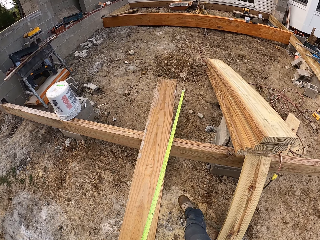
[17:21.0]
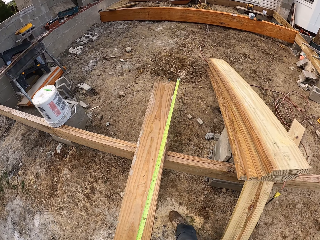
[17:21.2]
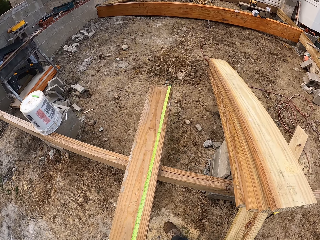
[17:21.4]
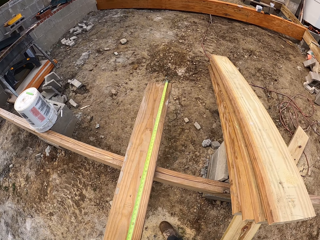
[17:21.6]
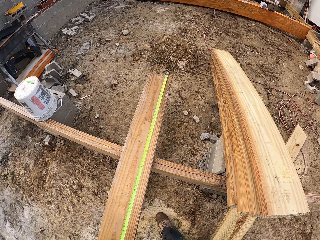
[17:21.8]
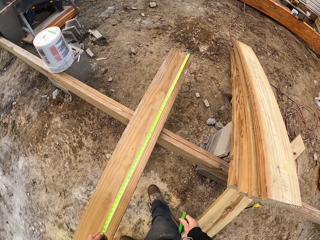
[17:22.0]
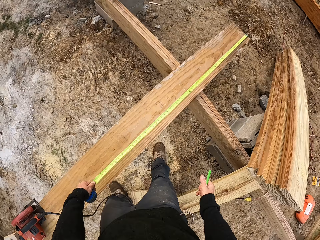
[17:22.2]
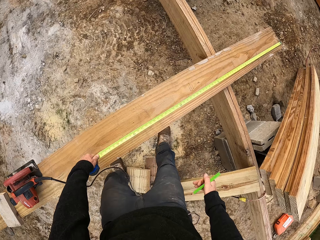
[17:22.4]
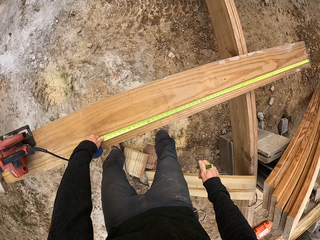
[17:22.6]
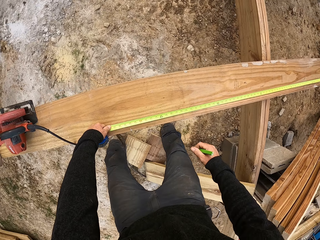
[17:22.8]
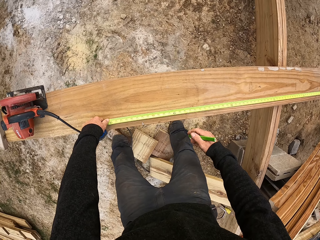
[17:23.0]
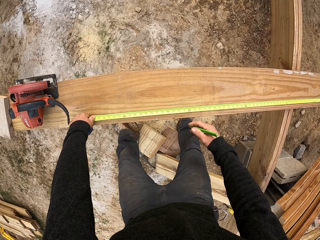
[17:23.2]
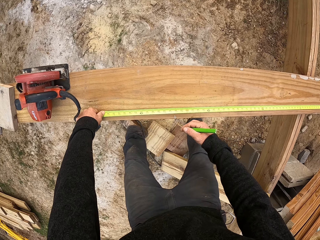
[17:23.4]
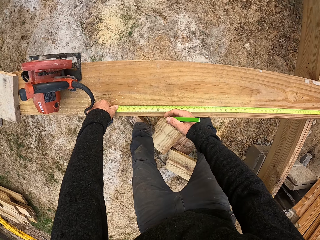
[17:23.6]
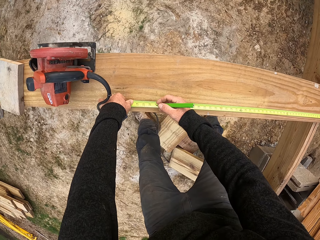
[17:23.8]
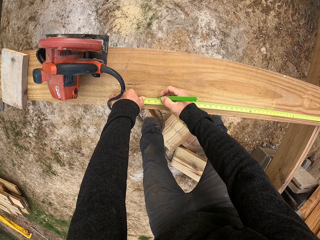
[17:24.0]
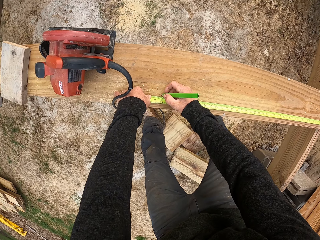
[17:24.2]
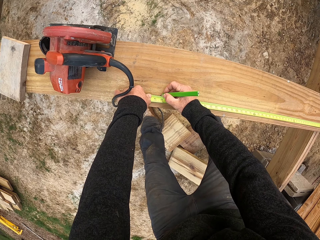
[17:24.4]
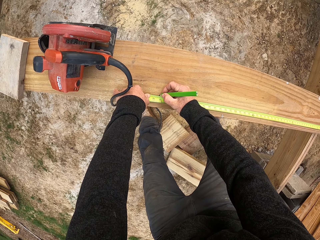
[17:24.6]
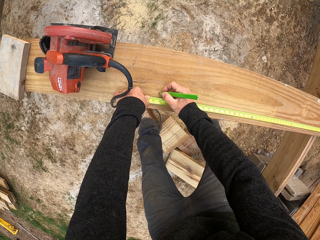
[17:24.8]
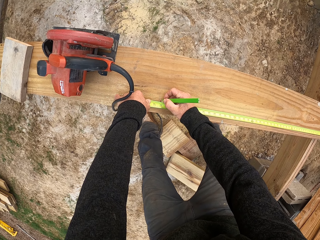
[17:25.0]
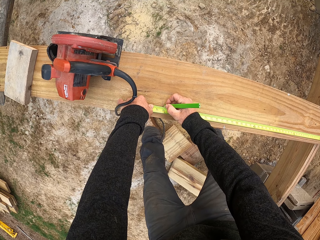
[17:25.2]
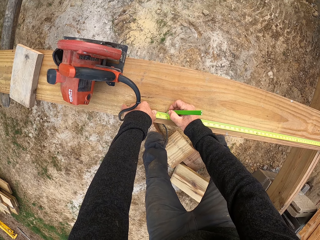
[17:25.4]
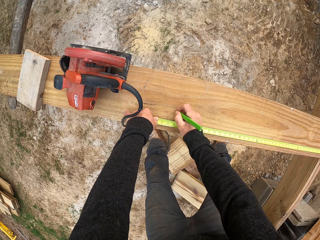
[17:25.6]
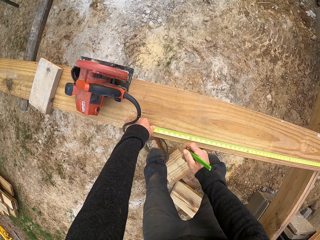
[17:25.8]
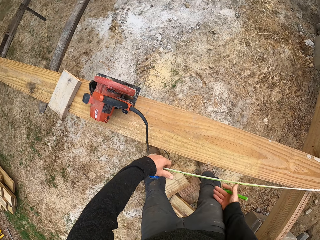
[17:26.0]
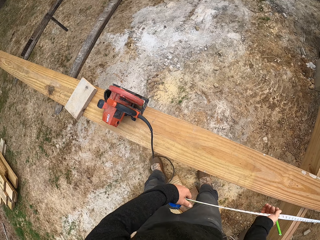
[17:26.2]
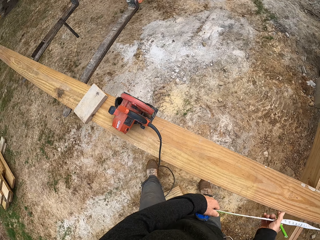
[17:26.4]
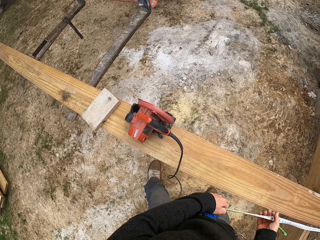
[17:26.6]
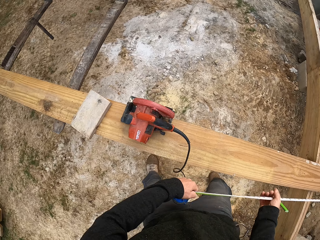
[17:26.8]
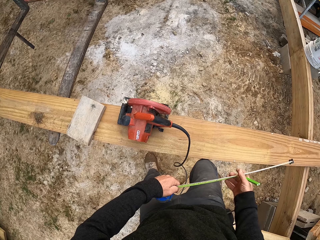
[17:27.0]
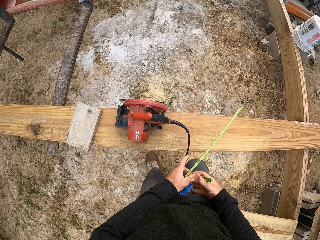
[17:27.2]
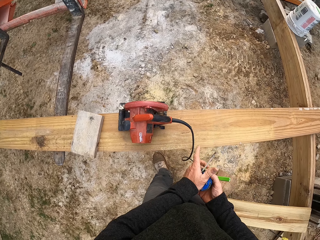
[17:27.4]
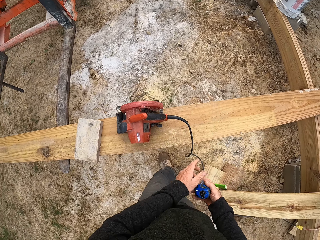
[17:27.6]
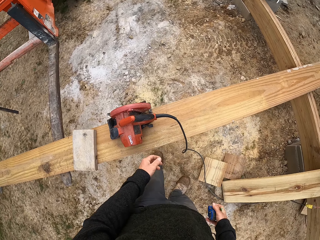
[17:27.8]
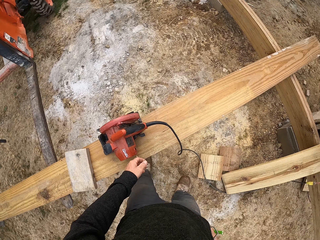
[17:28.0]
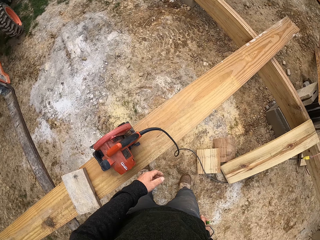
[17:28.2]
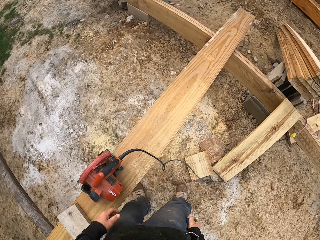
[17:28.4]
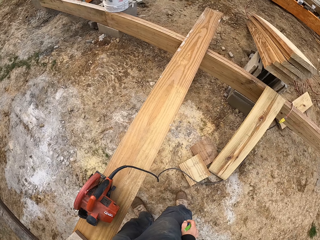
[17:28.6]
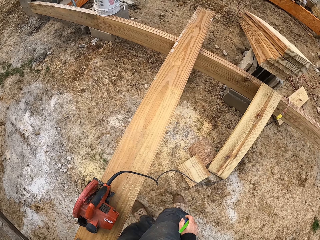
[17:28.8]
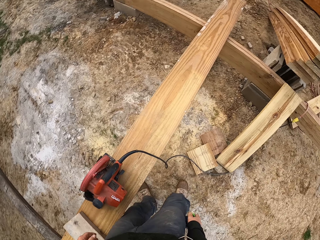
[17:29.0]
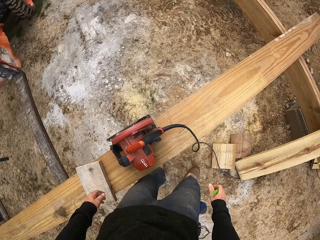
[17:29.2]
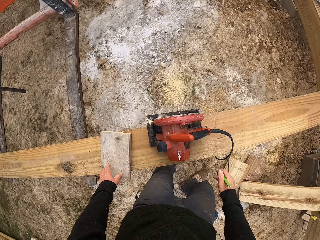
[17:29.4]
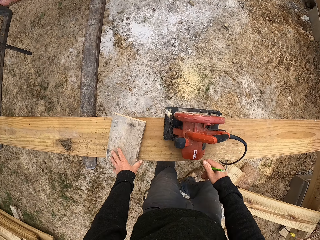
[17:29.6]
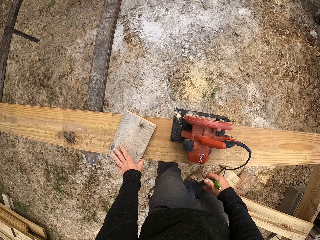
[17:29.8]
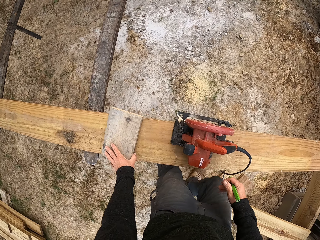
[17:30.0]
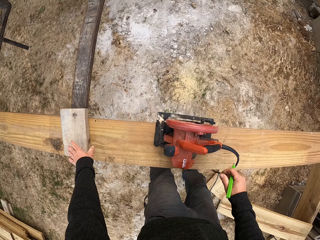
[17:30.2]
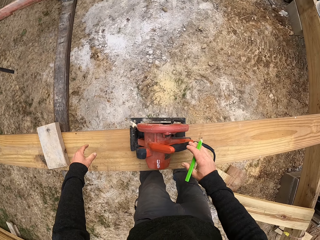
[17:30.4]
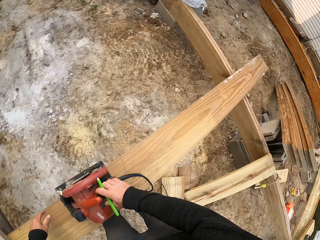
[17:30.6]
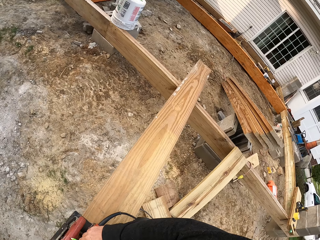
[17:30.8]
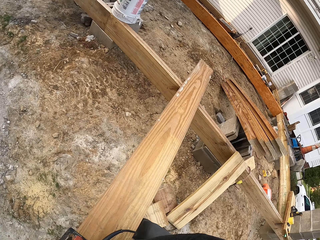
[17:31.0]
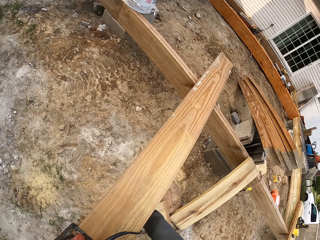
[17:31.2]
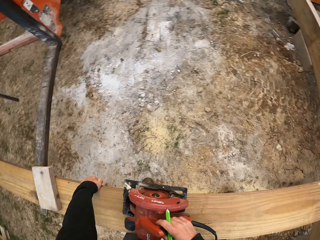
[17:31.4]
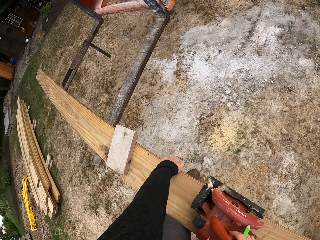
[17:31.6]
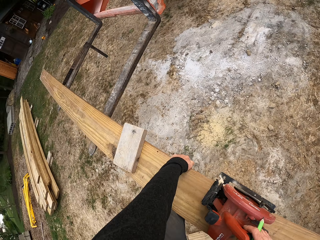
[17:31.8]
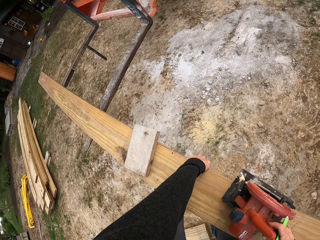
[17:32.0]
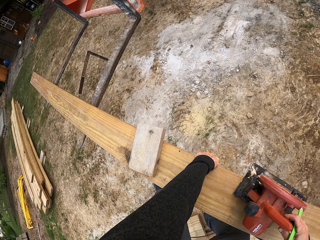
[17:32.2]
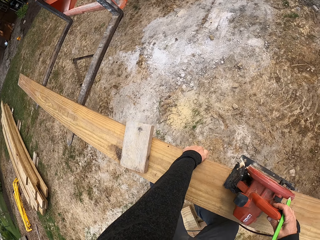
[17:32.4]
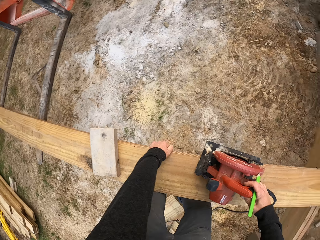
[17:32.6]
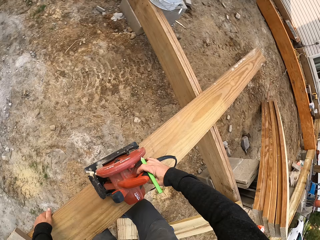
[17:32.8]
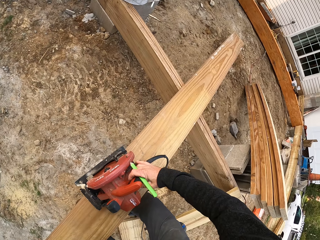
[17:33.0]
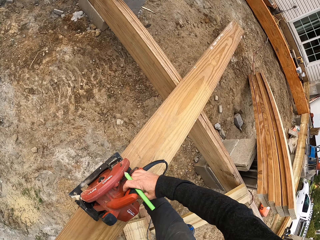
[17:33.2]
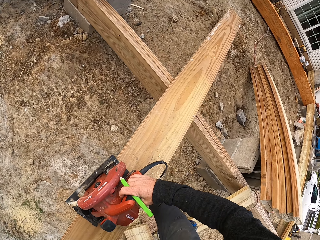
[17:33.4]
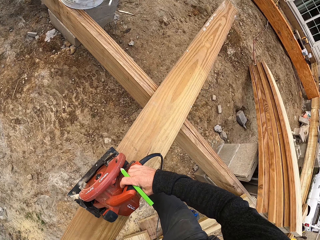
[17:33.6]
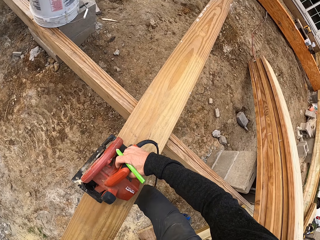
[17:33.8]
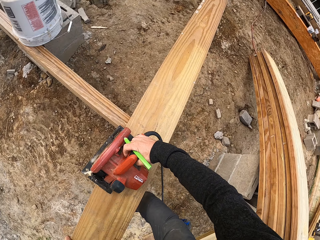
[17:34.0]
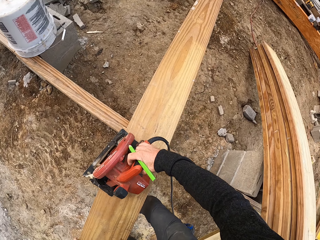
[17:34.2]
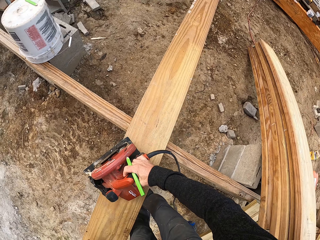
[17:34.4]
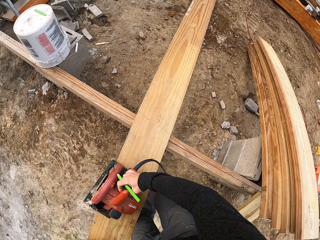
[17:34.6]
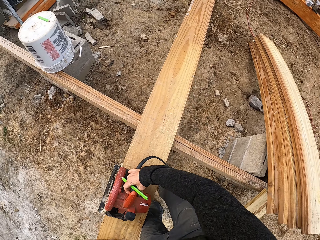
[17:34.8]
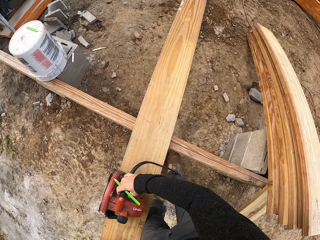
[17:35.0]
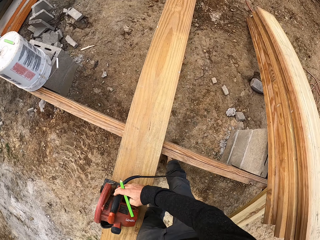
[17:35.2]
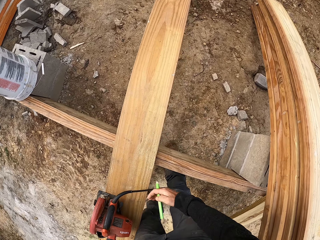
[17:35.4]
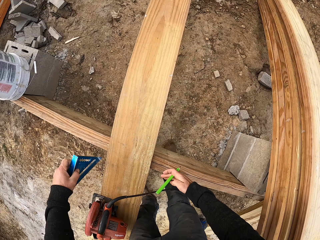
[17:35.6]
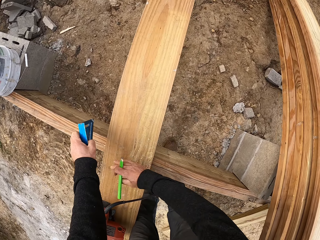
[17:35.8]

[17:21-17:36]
The camera wearer measures the piece of wood with a tape measure. They take a pencil from the pocket. They write on the piece of wood with the pencil. They put the tape in the case. They close the tape measure. They put the tape measure in the pocket. They move a book or wood. They hold the wood. They move the piece of wood. They hold a wood cutting machine.

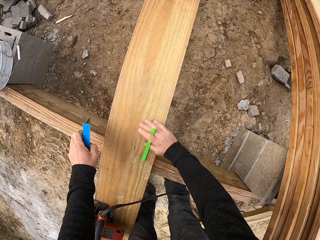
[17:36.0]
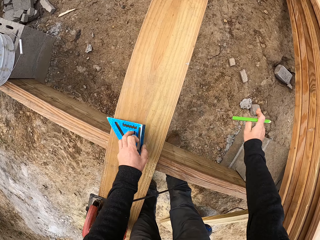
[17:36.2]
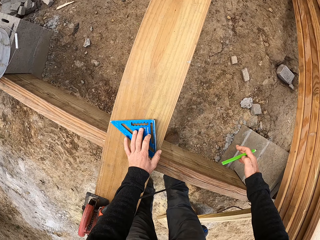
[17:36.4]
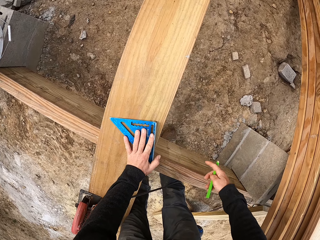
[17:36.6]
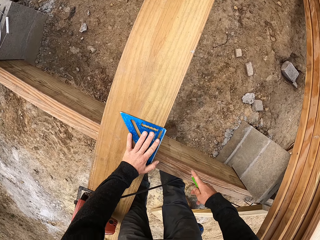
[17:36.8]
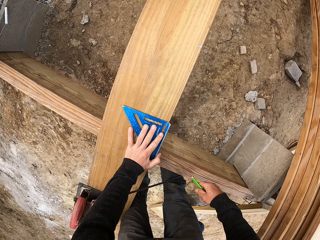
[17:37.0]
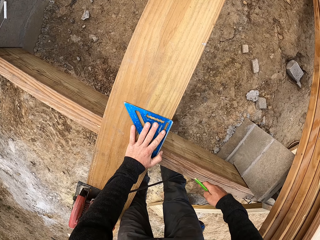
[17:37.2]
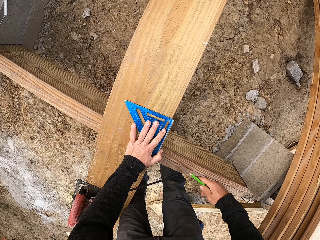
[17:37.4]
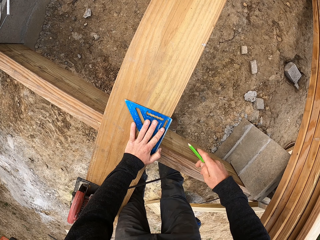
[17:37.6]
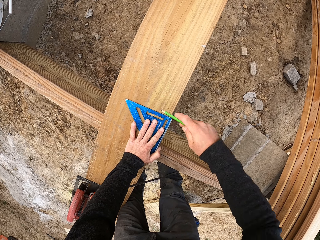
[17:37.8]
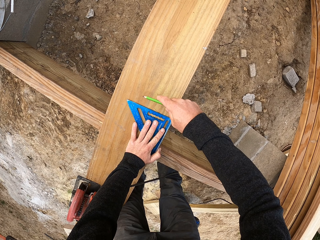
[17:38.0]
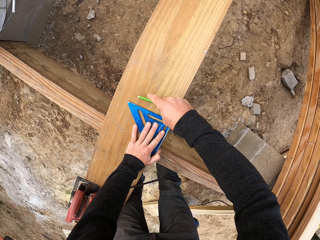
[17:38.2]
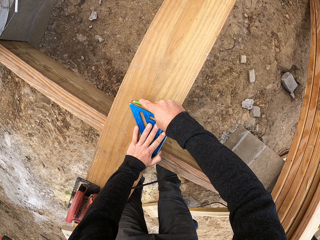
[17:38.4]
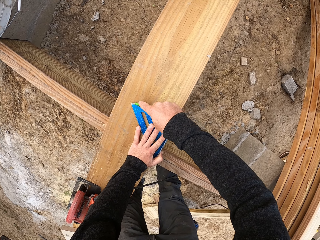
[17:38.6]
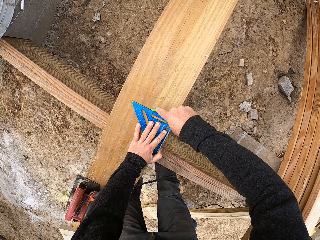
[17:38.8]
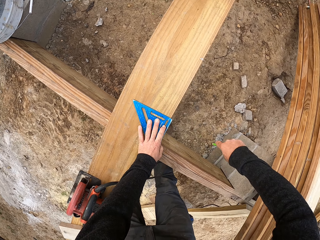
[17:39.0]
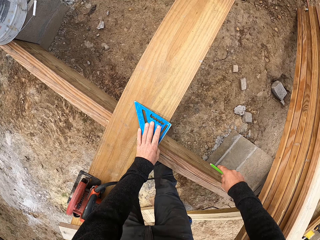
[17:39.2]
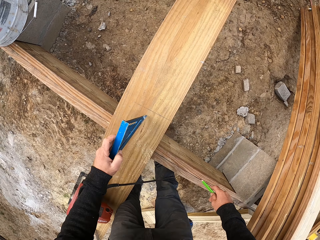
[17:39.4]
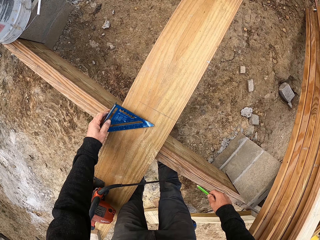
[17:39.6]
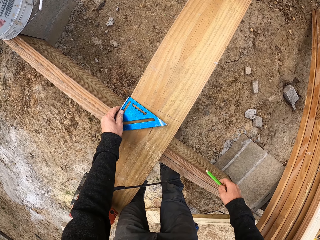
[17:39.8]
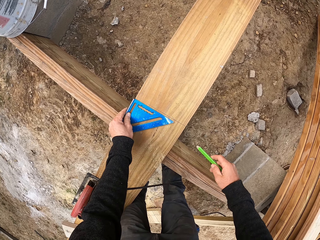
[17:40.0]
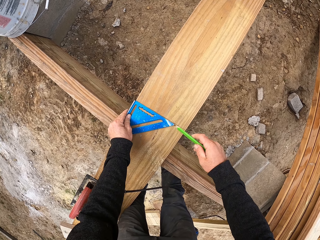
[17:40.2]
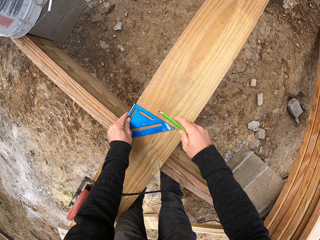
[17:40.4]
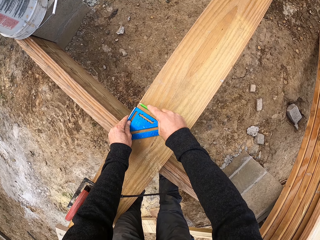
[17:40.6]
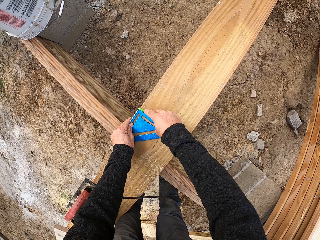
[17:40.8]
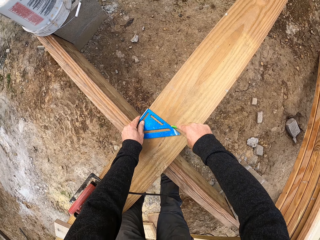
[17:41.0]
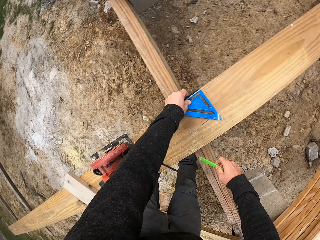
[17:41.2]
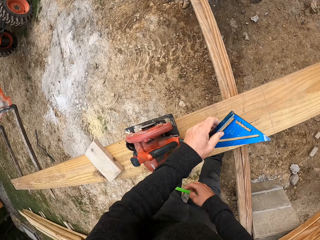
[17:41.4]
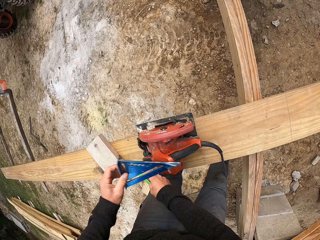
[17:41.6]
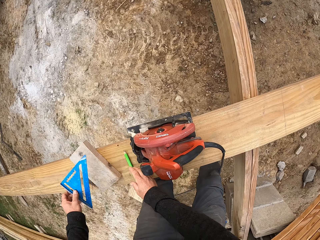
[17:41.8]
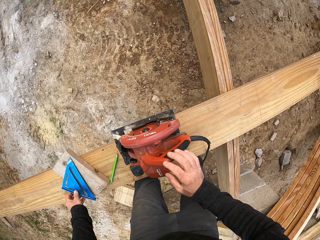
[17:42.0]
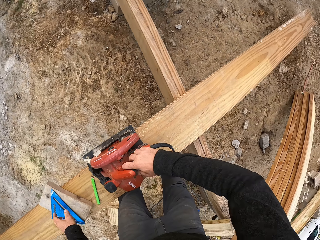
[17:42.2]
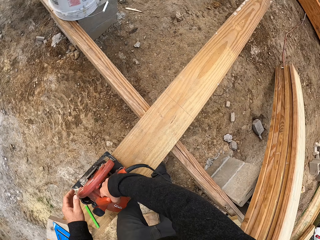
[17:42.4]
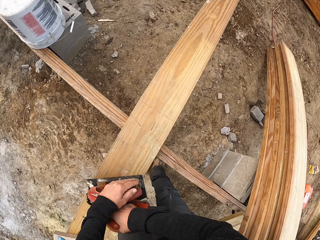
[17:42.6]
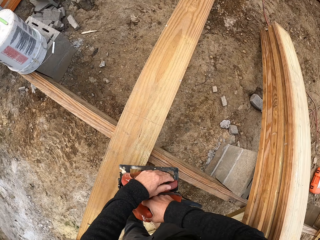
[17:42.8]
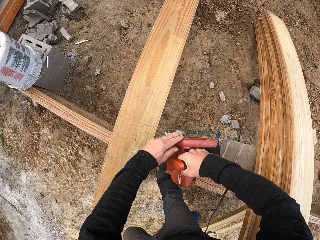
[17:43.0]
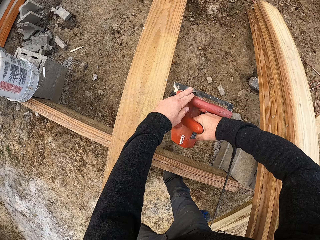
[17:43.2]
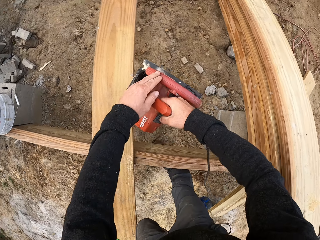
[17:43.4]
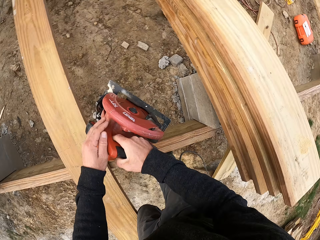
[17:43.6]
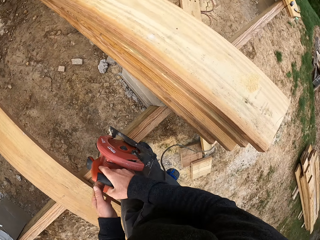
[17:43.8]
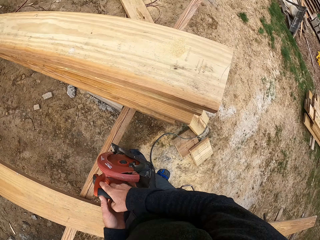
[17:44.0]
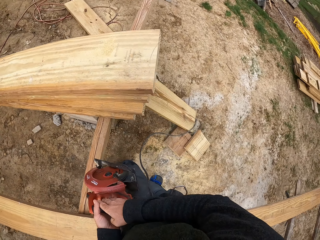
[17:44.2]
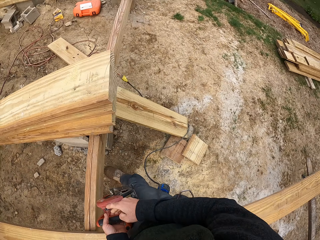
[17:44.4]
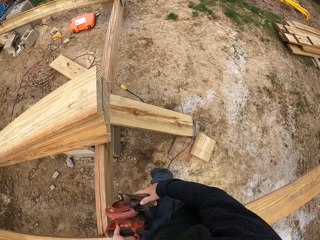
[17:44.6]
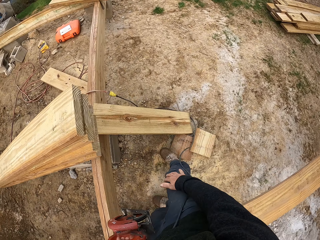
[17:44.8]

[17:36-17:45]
The camera wearer wipes on wood. They put a square ruler on the wood. They draw a line on the piece of wood. They turn the square ruler. They draw a line on the wood. They place something on the piece of wood. They draw a line on the piece of wood. They drop the pencil on the piece of wood. They put the square ruler on top of the book. They pick up a wood cutting machine.
